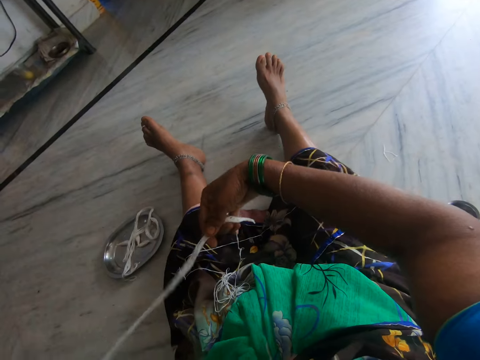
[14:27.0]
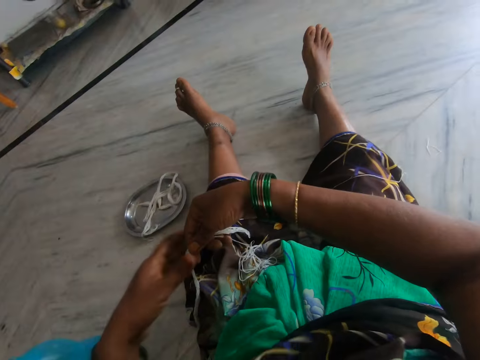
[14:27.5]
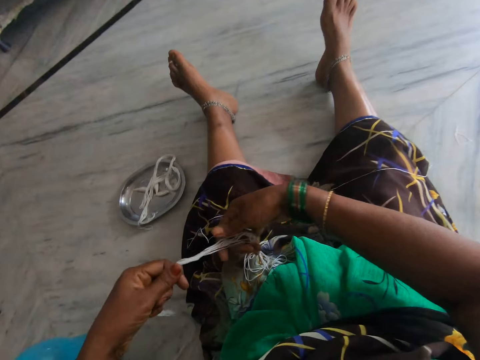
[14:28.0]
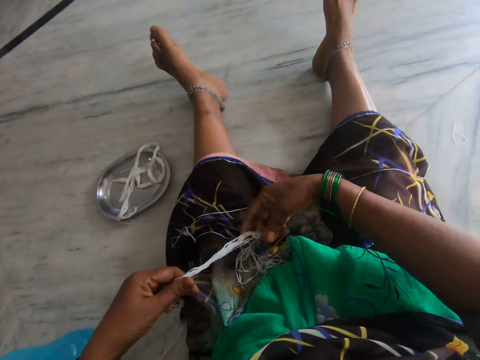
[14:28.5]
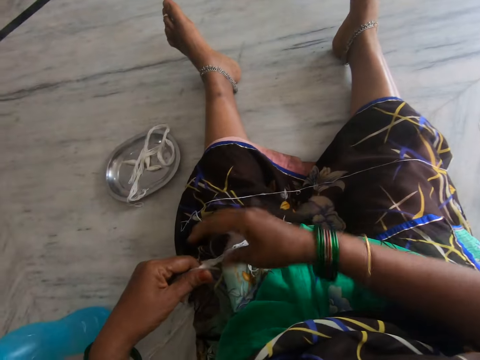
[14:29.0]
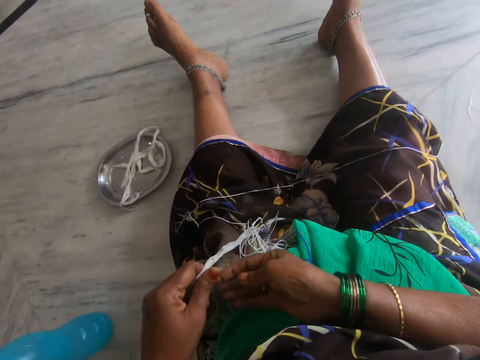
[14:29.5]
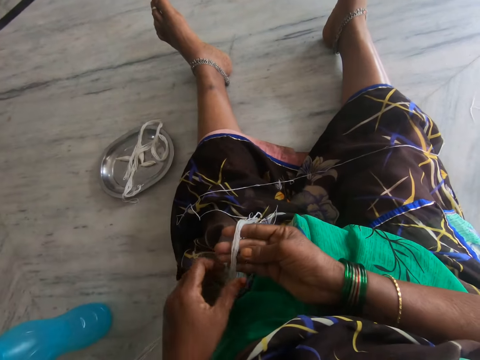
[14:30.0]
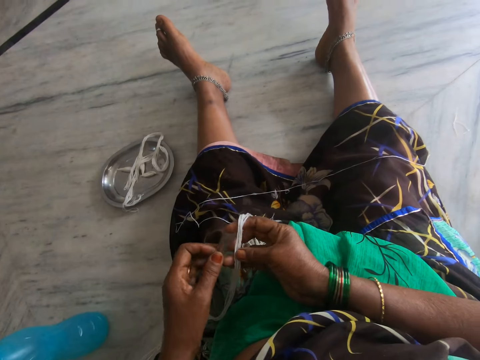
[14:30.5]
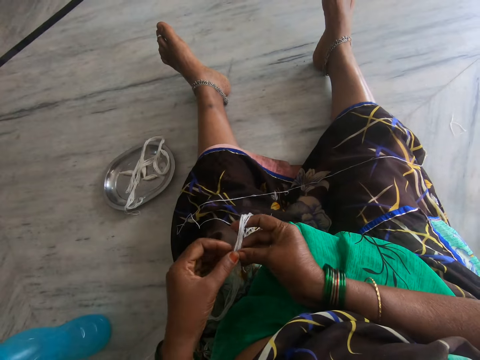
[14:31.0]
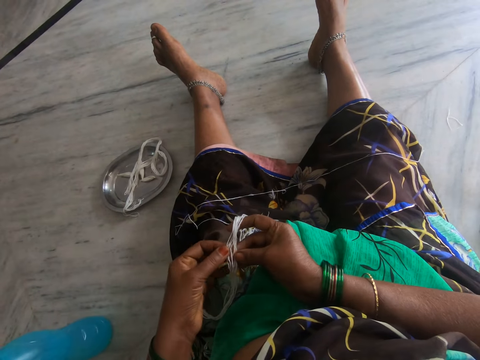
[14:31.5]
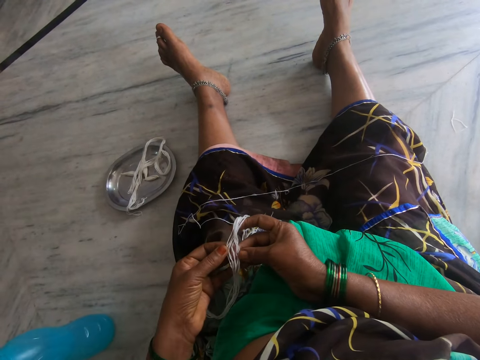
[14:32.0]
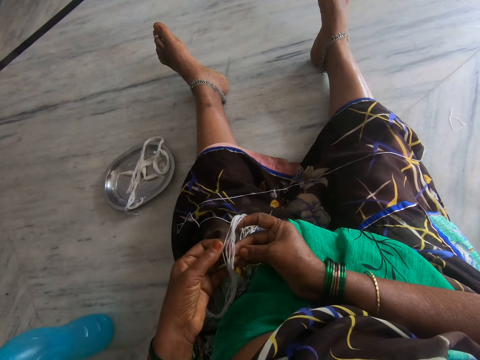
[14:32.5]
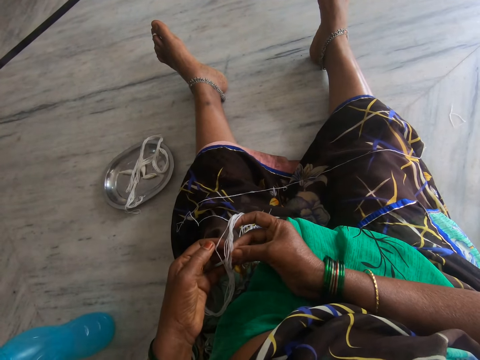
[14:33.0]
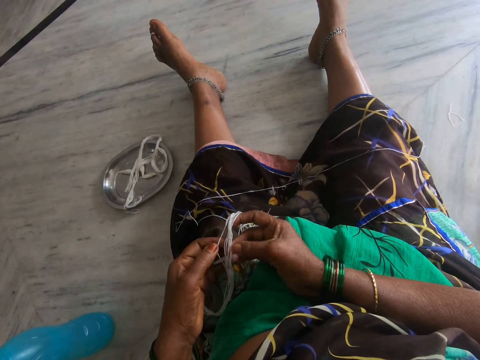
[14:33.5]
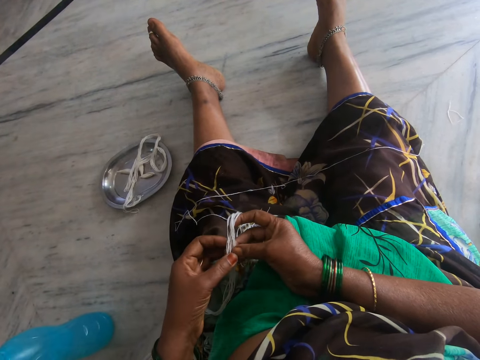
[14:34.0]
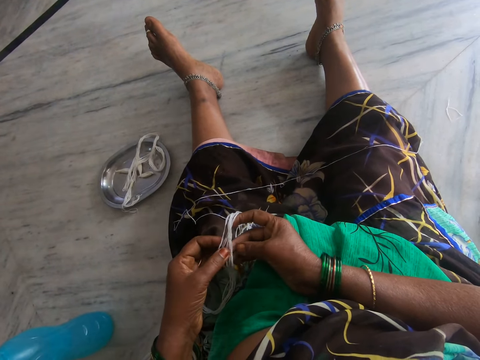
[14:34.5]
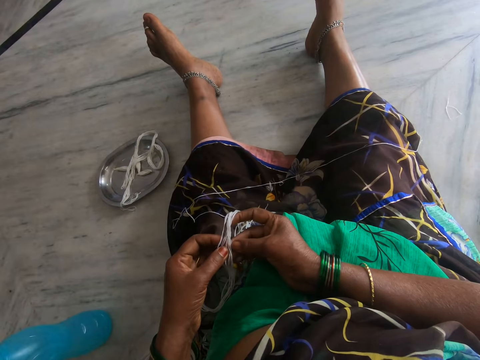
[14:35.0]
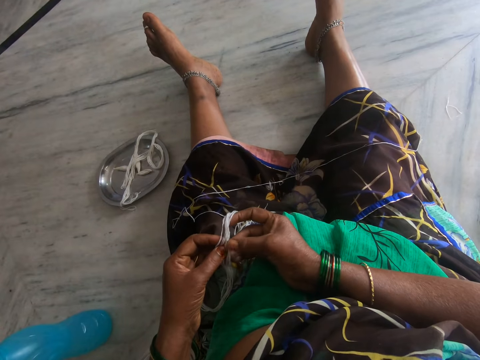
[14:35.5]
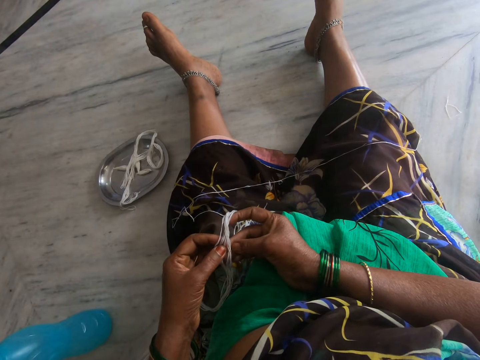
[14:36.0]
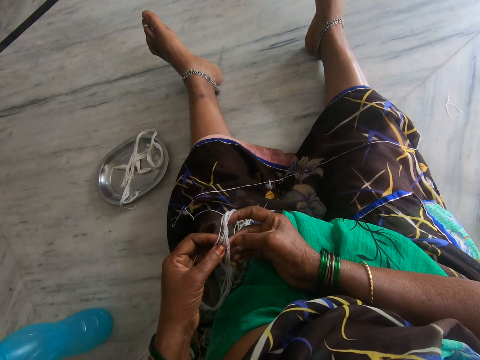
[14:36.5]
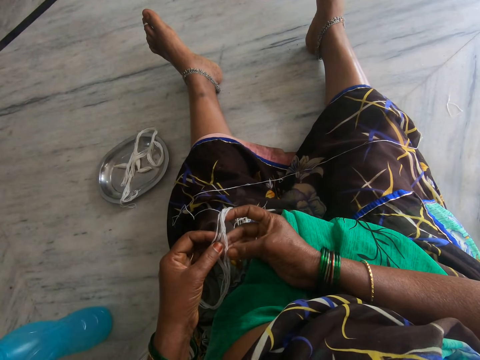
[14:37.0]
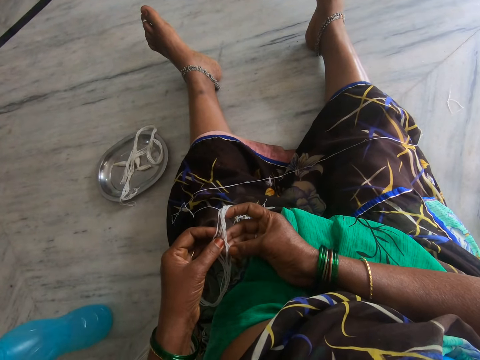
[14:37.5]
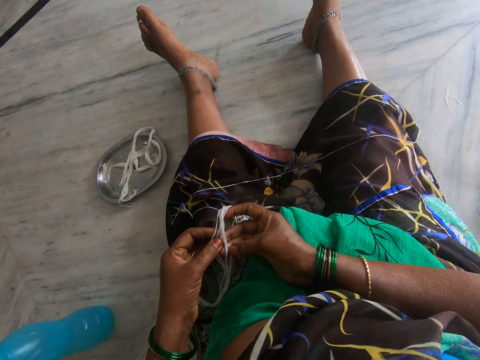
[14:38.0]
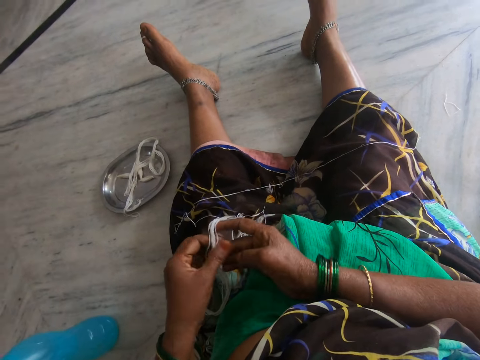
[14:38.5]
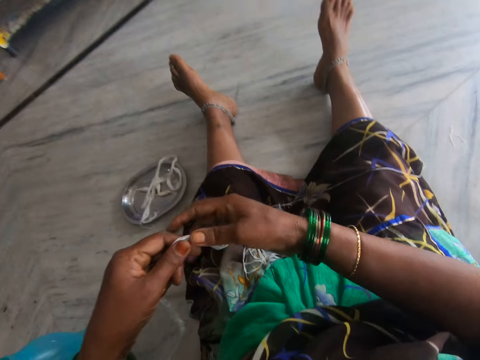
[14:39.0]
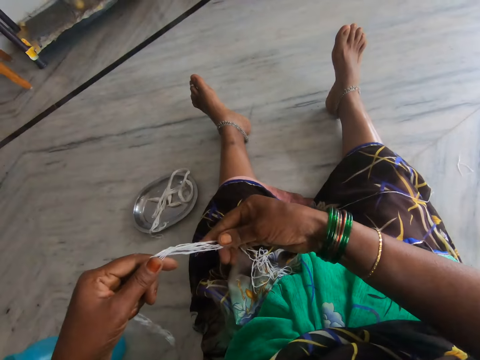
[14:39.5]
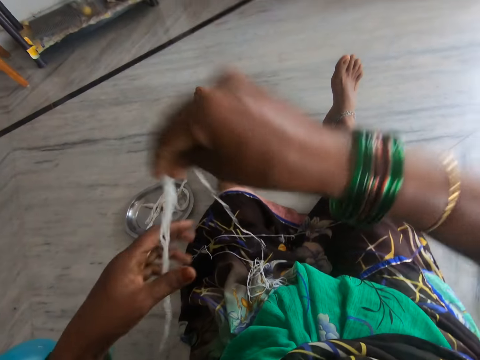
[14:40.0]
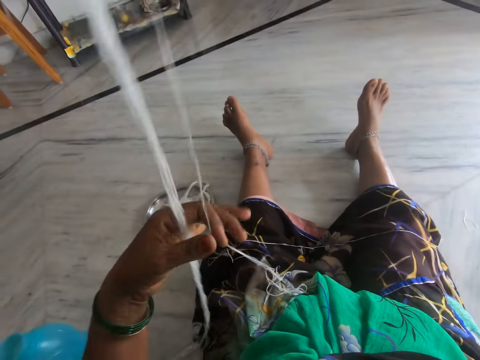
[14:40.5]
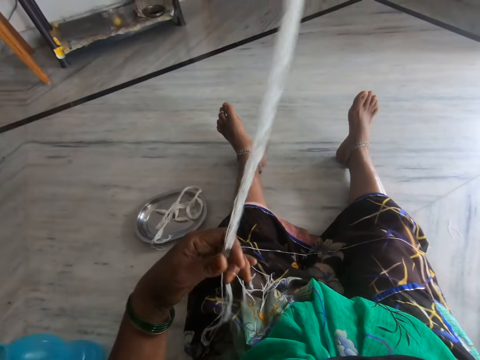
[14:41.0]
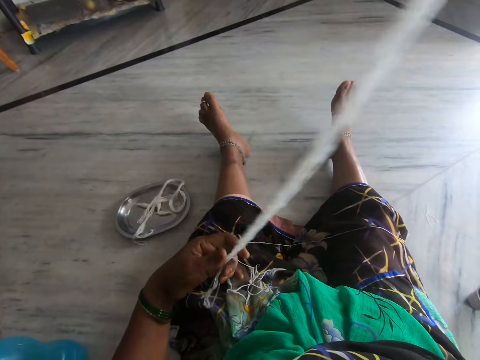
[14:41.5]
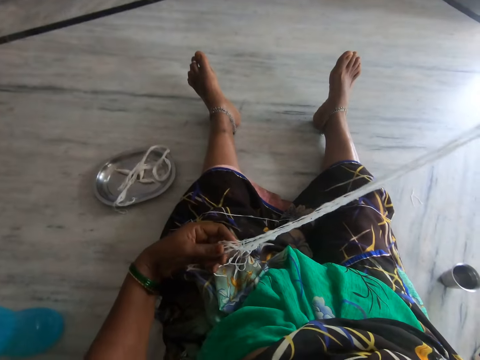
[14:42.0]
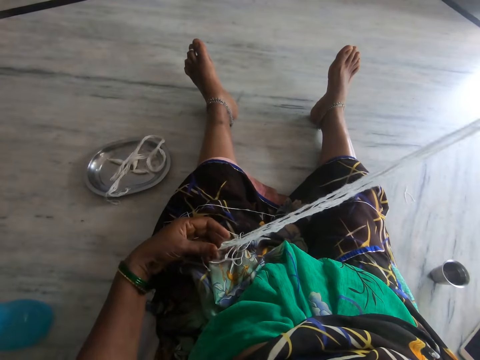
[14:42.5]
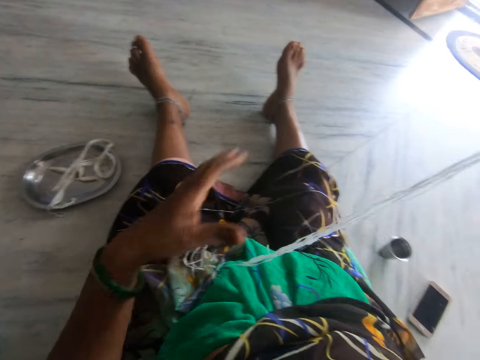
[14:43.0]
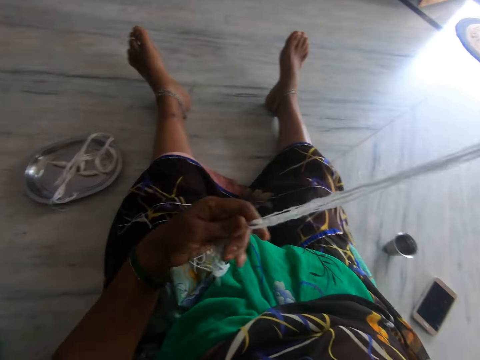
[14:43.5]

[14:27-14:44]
The camera wearer holds the thread. They touch the thread. They hold the thread. They fold the thread.

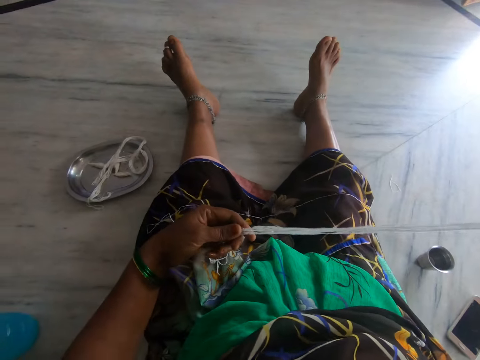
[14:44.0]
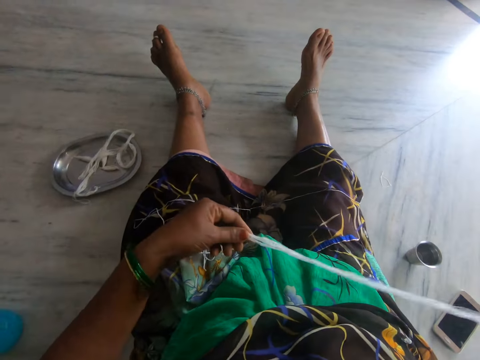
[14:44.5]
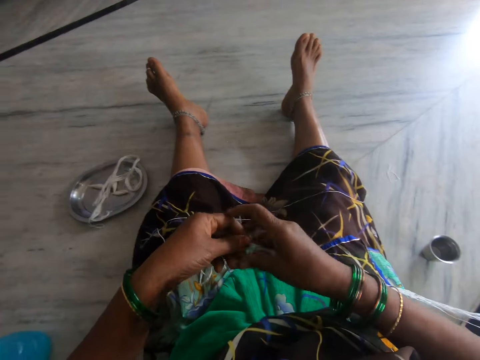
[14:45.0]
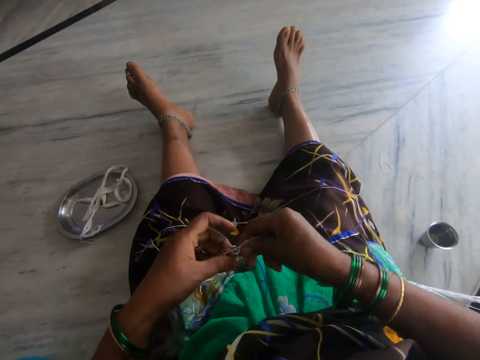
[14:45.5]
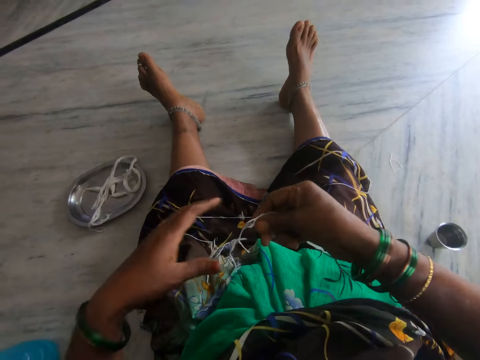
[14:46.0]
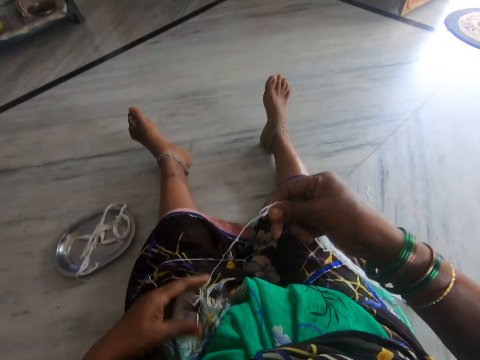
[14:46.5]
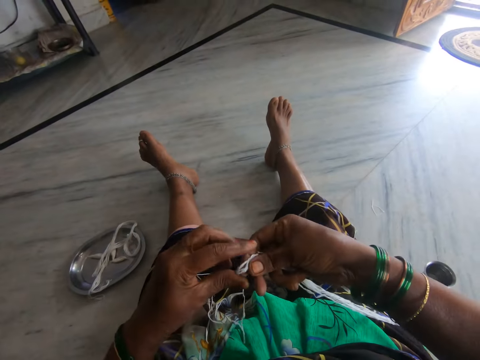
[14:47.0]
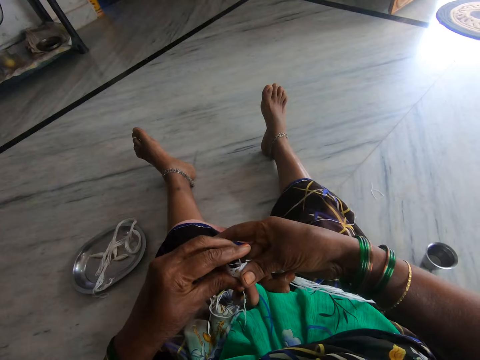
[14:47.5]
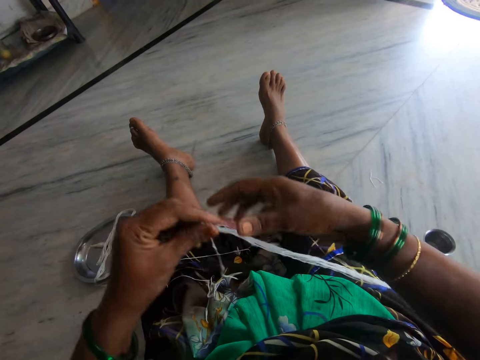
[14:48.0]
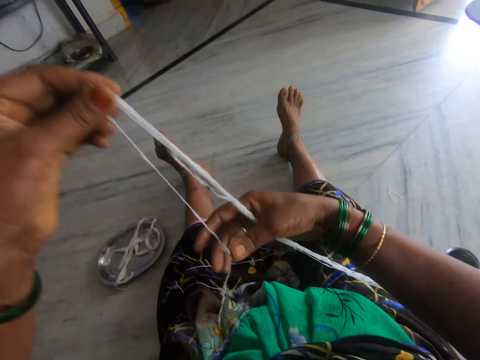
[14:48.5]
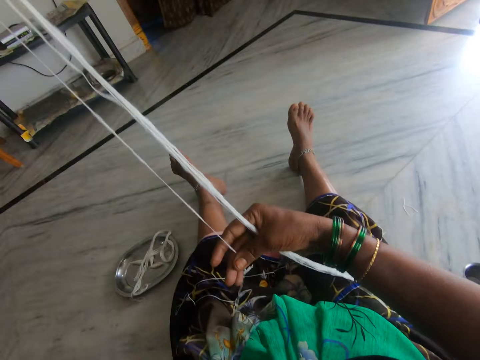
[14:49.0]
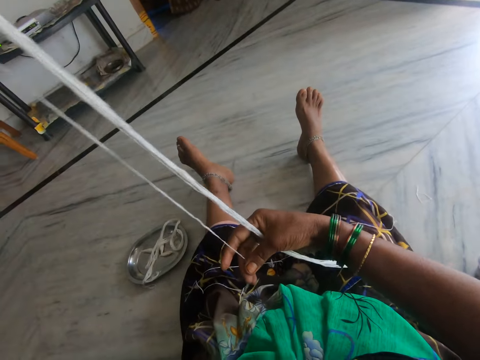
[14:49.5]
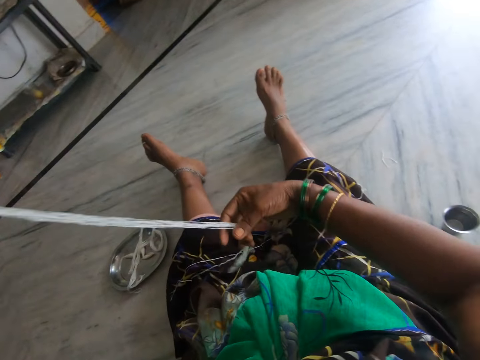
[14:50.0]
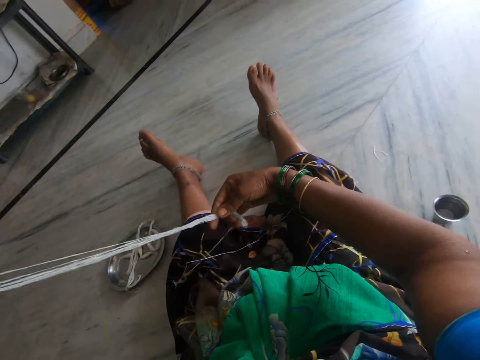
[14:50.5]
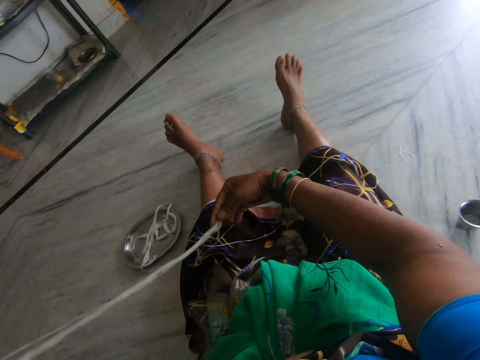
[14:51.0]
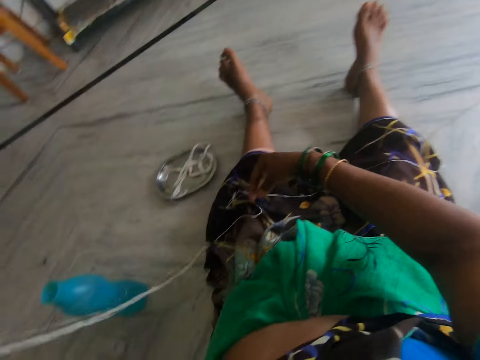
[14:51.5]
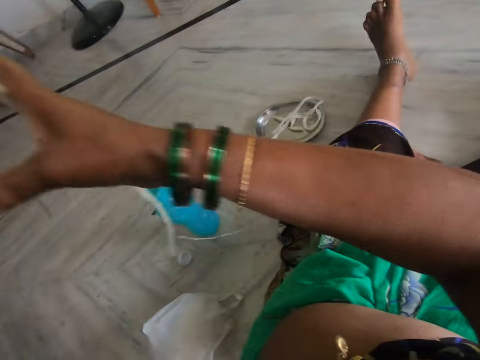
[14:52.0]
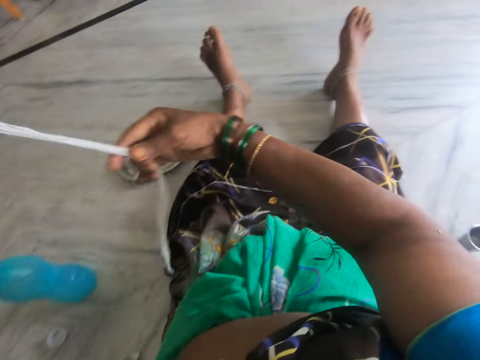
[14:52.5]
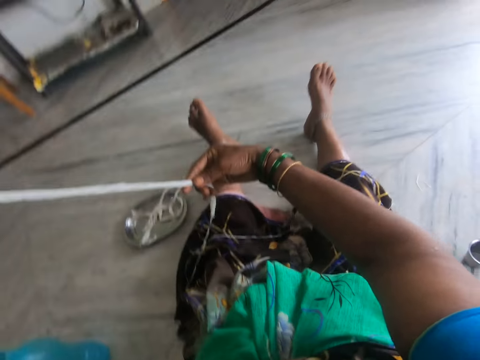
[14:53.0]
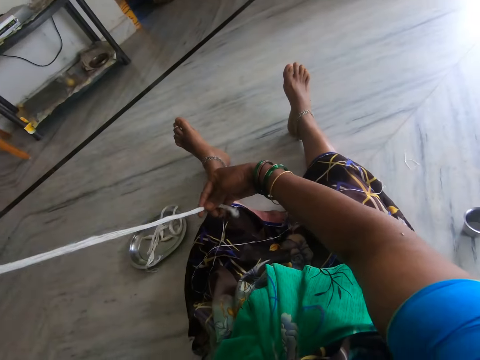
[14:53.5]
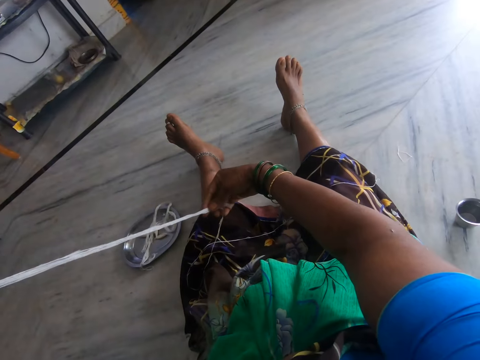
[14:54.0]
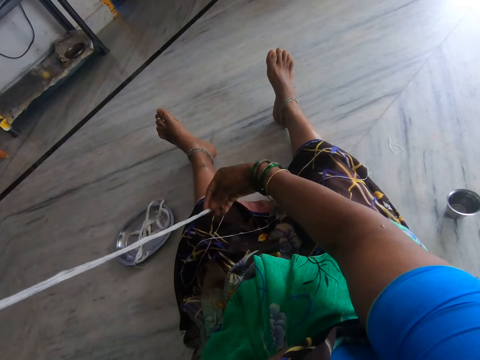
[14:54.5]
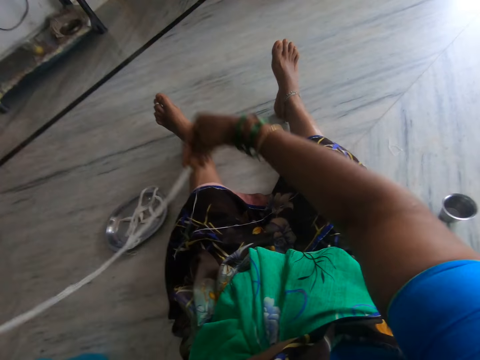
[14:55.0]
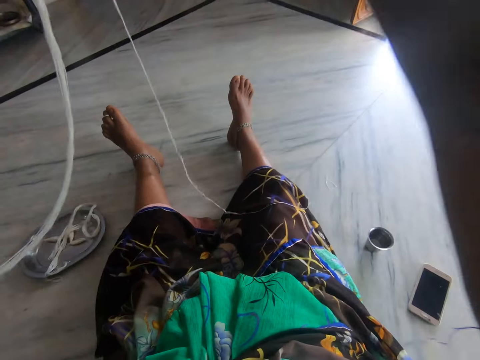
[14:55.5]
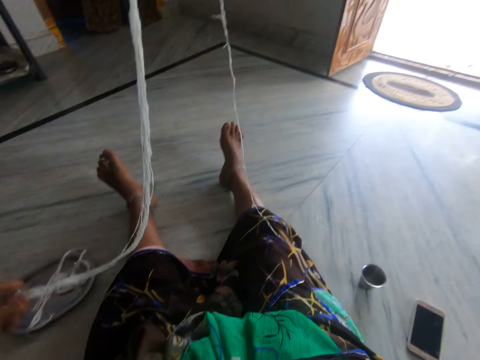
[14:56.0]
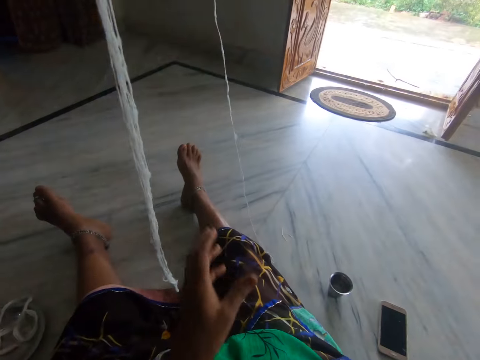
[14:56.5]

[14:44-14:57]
The camera wearer holds the thread. They fold the thread.
